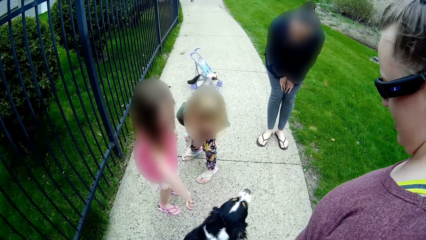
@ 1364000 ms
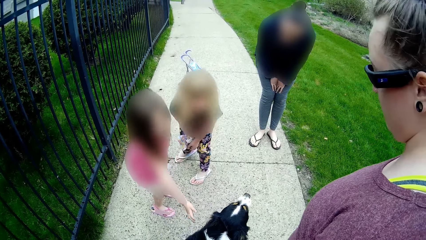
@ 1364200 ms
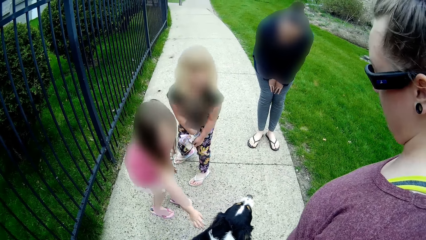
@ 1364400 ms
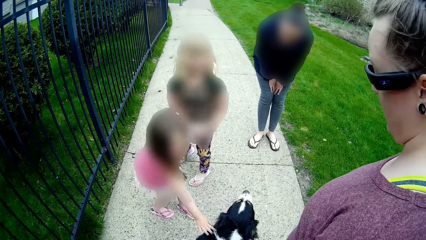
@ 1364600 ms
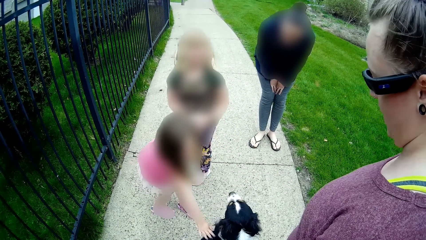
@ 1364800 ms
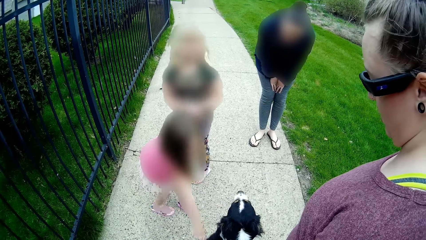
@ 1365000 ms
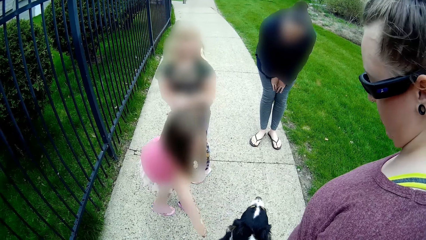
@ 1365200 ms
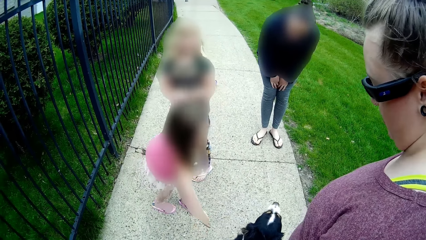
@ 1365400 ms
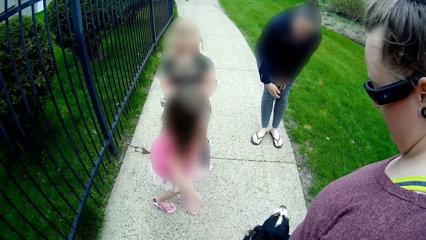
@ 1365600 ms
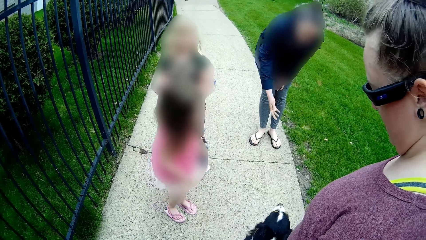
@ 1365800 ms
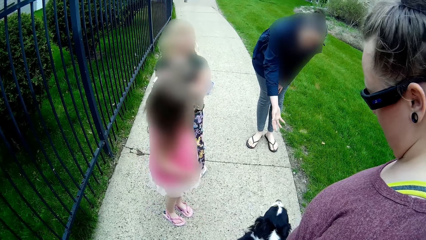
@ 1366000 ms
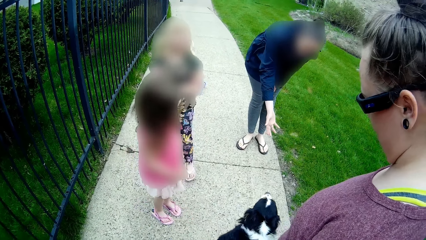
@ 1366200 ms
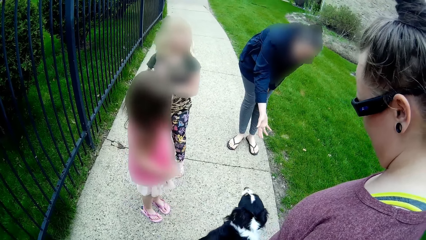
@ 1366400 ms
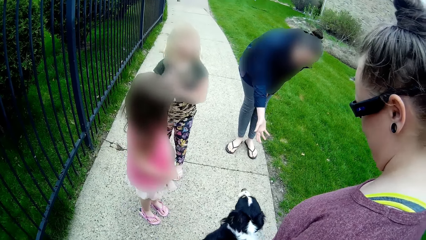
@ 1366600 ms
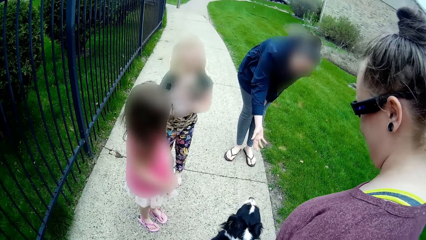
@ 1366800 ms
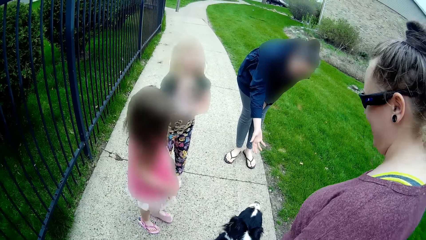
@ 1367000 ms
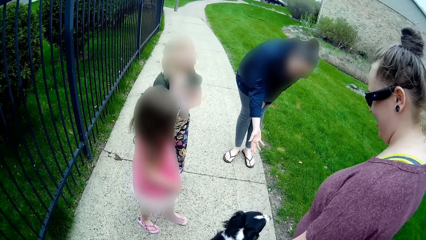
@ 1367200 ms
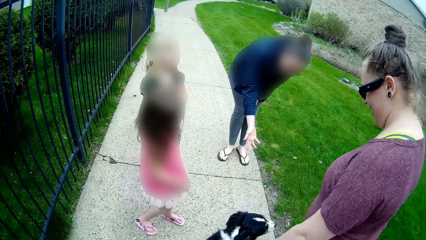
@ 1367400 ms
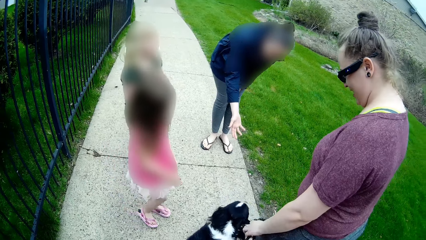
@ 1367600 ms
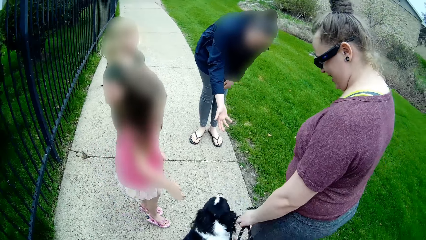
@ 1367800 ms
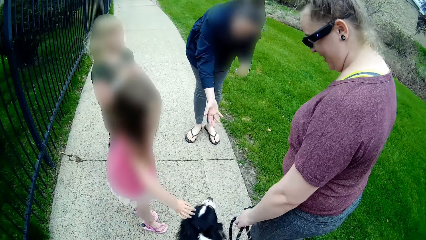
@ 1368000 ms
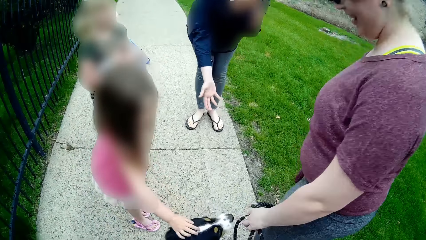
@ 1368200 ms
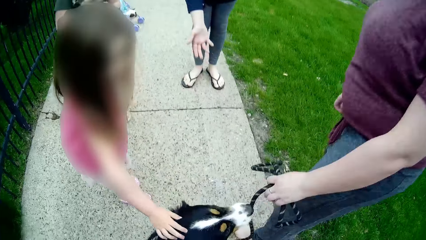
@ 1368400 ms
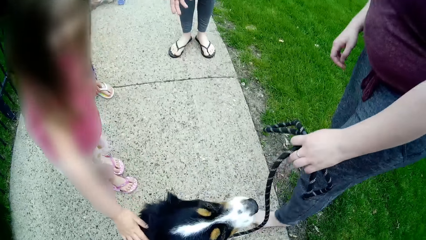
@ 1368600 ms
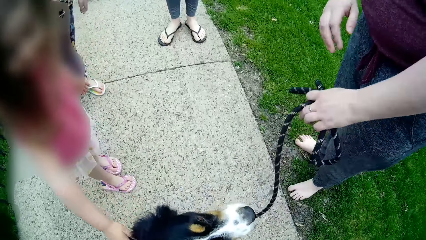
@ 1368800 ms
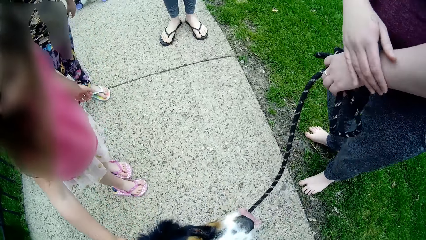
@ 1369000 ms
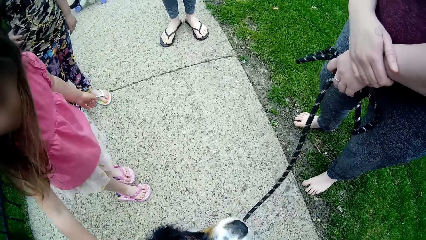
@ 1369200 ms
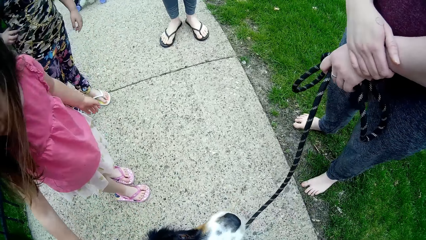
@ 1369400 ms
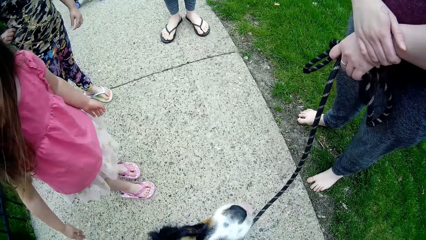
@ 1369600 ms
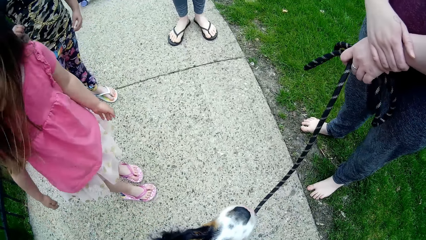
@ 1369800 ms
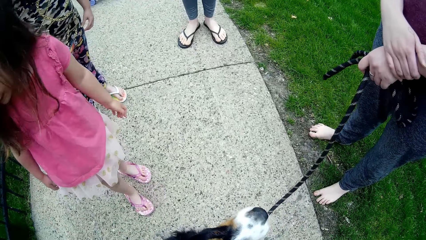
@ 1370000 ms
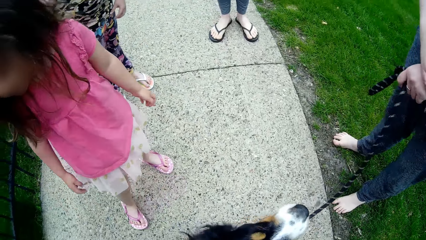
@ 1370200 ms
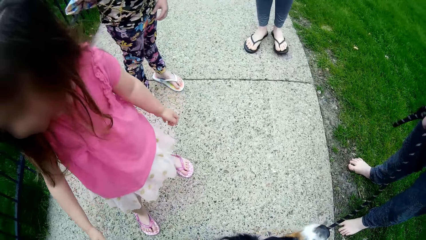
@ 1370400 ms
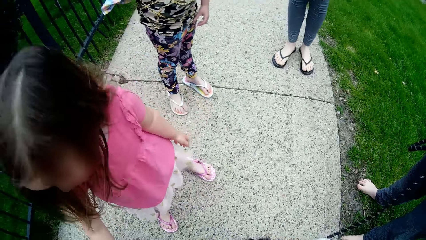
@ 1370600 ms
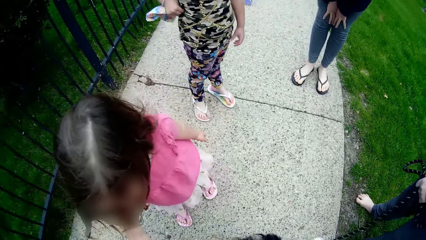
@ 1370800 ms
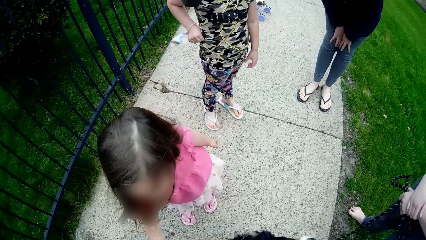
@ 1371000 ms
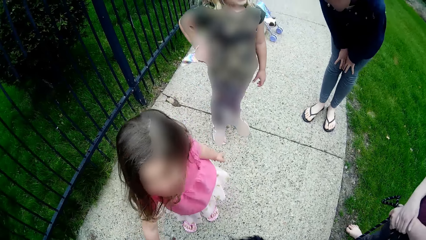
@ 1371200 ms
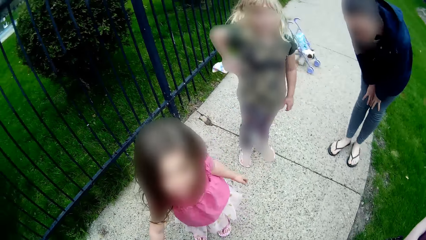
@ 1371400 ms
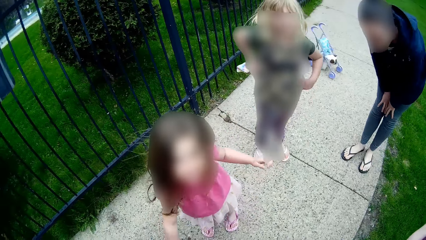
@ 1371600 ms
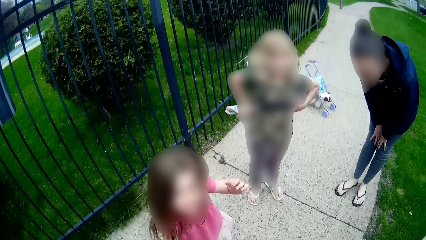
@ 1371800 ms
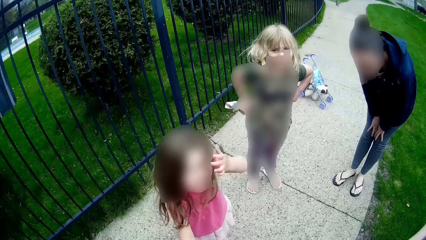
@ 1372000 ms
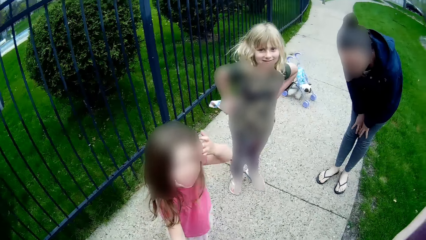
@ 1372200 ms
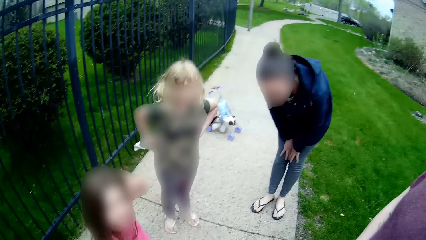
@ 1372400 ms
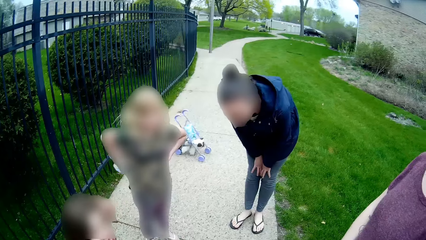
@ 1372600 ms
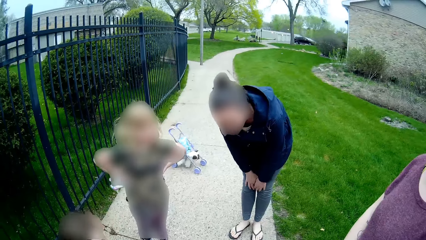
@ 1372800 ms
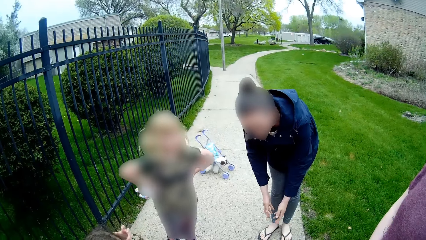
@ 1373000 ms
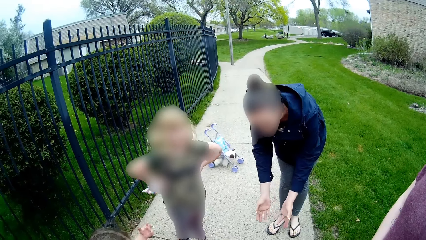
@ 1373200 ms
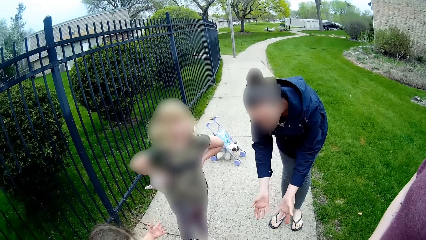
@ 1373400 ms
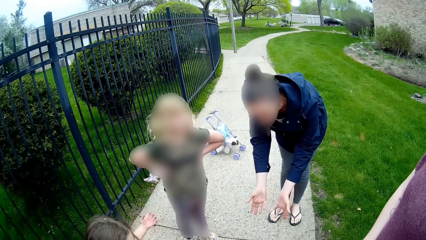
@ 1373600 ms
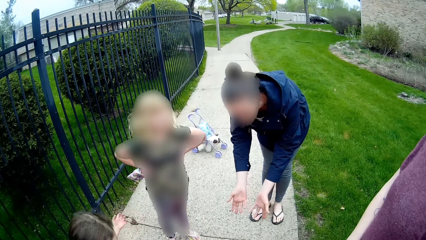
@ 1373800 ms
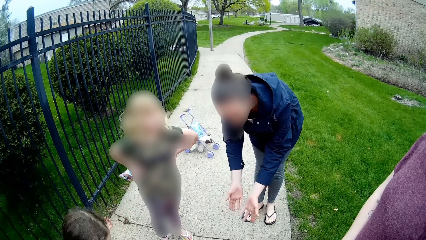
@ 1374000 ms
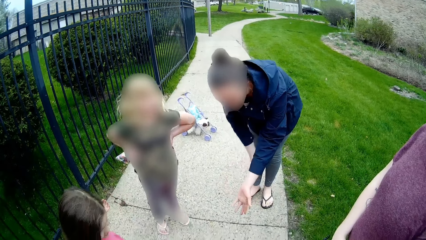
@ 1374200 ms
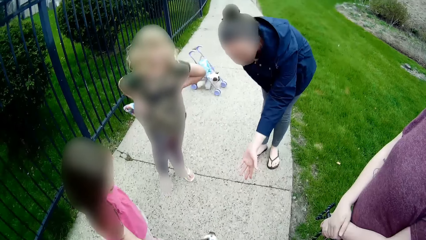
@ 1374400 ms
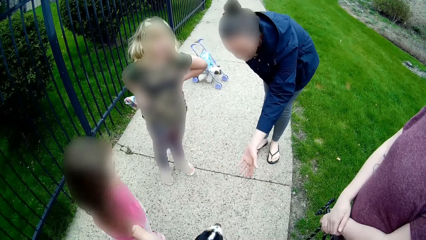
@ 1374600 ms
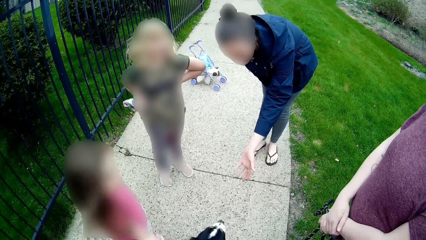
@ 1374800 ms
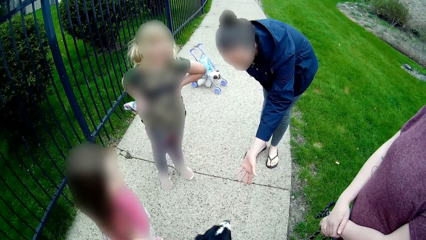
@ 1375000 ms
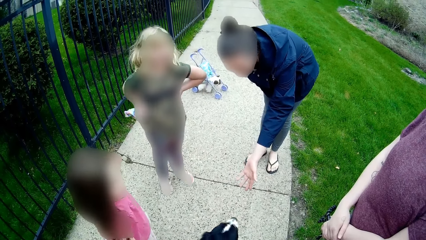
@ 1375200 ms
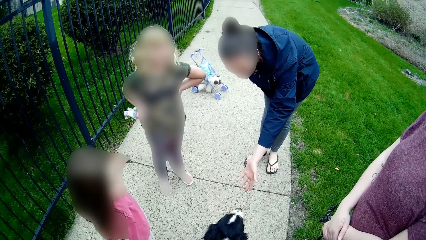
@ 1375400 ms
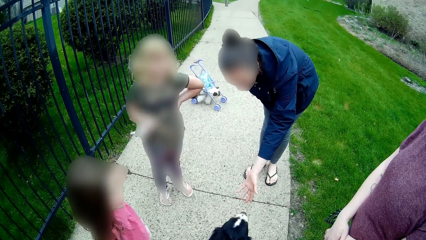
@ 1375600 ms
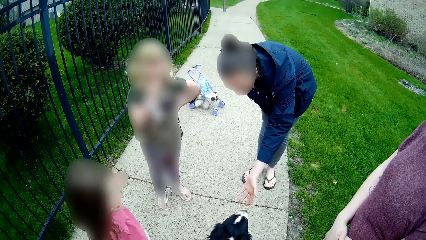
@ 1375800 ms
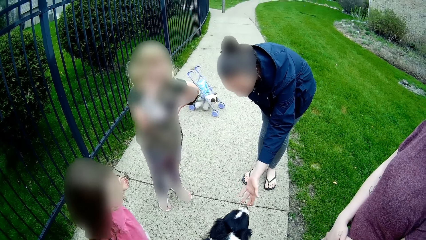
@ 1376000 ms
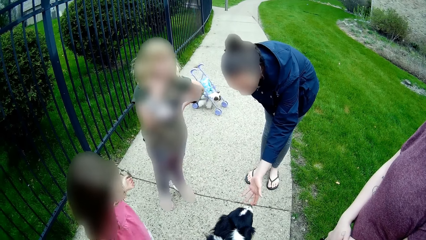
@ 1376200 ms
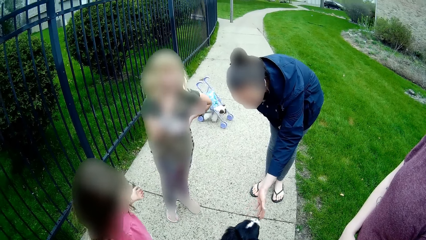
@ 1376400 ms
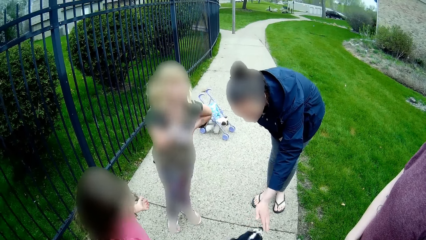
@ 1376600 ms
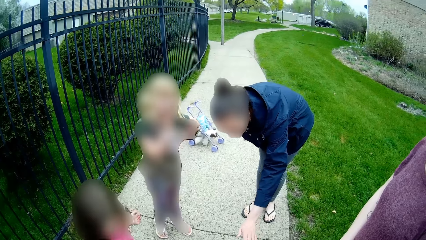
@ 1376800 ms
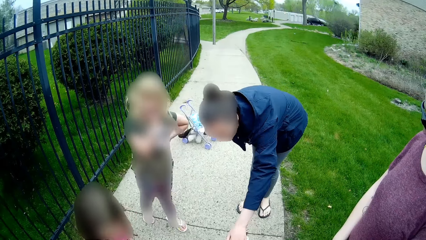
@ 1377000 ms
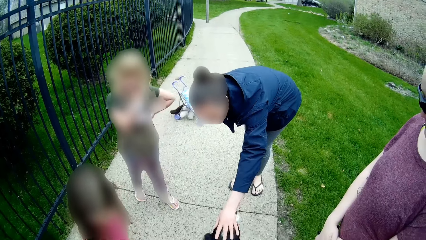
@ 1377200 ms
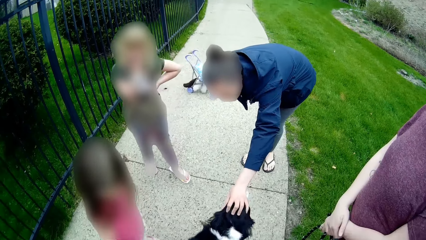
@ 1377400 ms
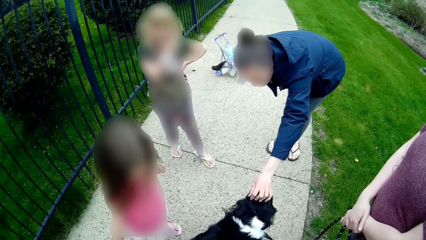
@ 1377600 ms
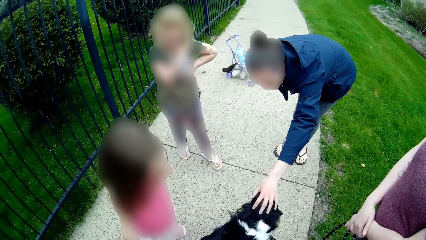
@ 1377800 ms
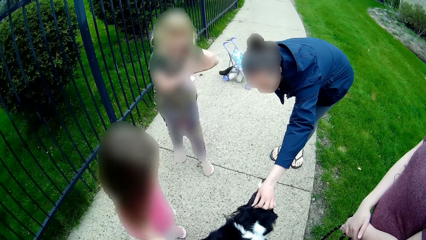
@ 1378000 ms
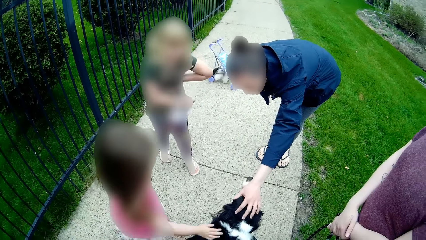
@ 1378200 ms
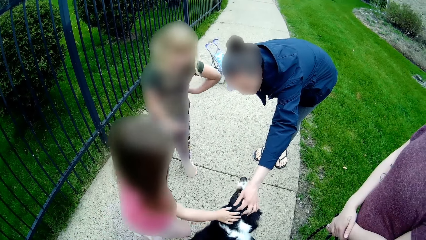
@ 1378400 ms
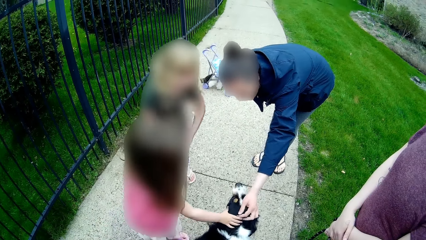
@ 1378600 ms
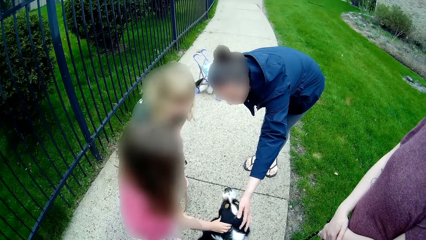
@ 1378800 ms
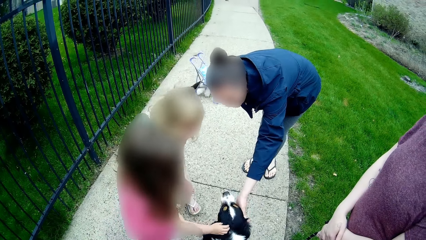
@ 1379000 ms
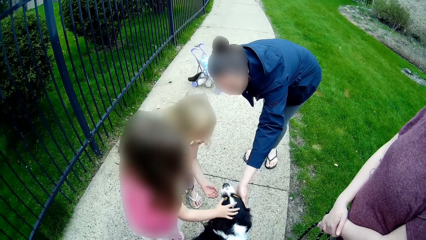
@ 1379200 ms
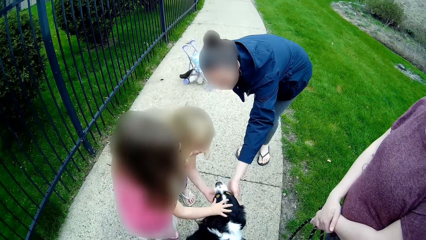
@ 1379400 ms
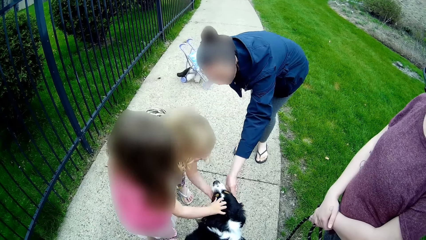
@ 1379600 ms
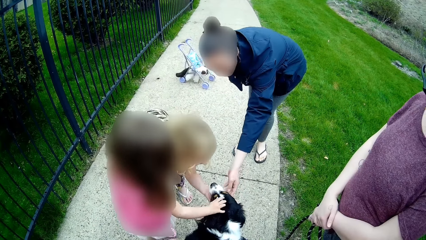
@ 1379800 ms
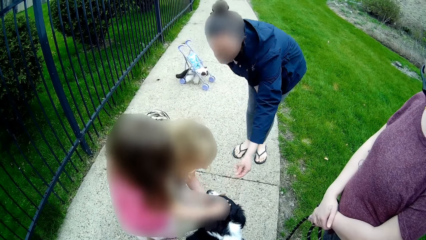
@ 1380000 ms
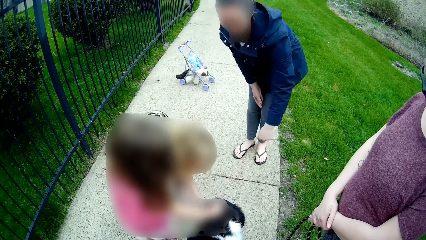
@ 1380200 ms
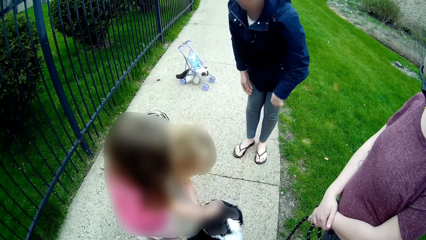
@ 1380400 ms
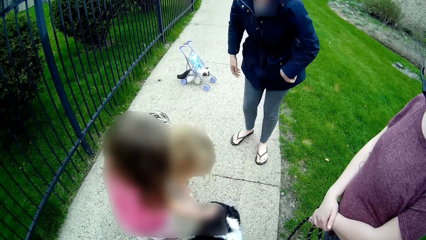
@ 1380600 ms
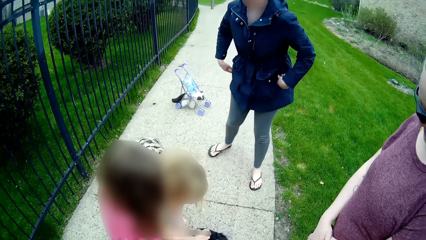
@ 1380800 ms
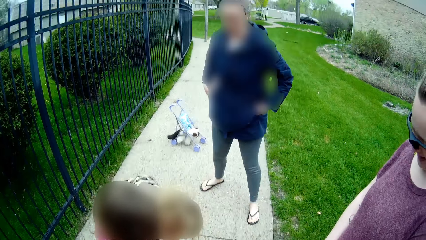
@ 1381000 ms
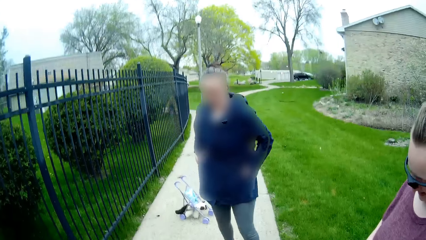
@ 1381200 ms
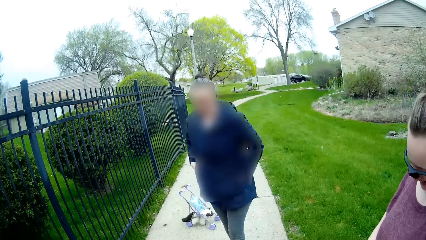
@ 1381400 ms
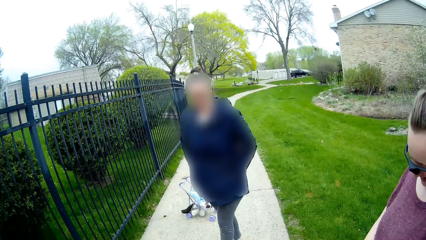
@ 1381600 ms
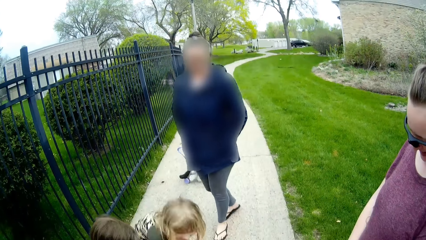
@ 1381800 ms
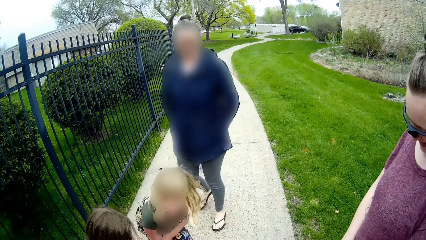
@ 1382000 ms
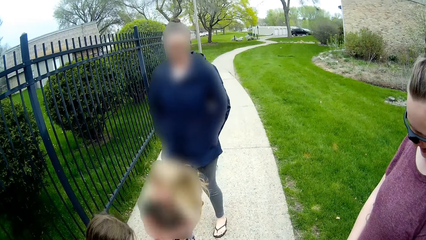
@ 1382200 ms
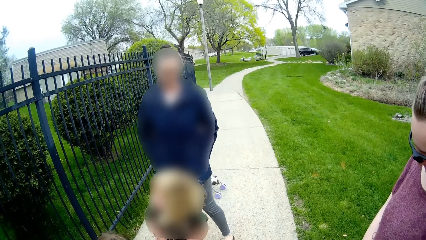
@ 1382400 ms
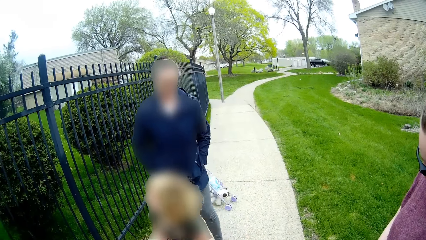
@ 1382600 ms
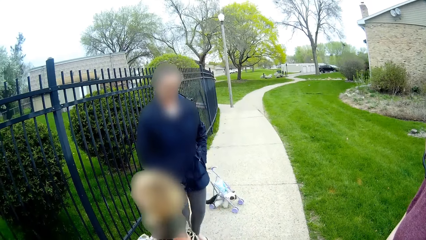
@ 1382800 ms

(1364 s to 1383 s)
The girl interacts with the woman. A person straightens their hand. Another woman holds a leash with her left hand. Another girl rubs the dog with her right hand. She rubs the dog with her right hand again. The other girl adjusts her hair with her left hand. The woman rubs the dog with her left hand. The person puts a hand on the dog. The first girl rubs the dog with her left hand. Another person puts a hand on the dog. The first person puts their hands in the pocket.
